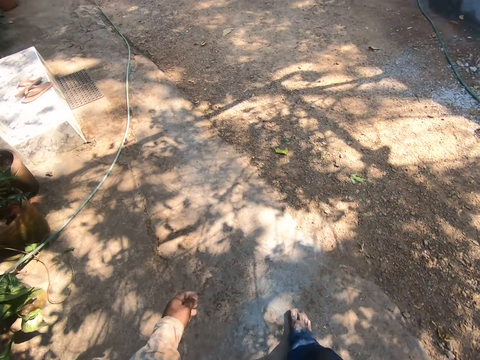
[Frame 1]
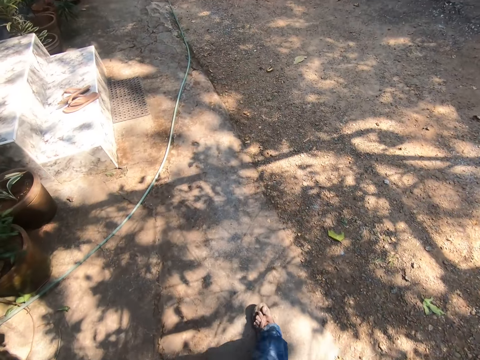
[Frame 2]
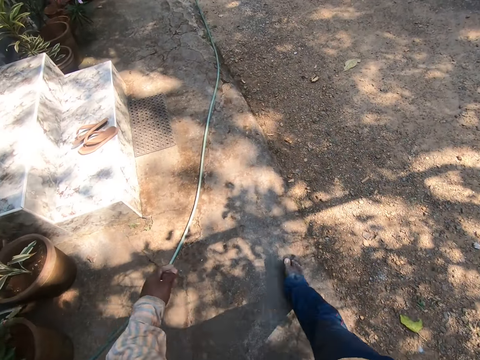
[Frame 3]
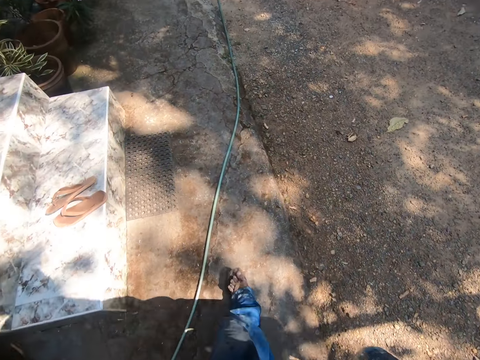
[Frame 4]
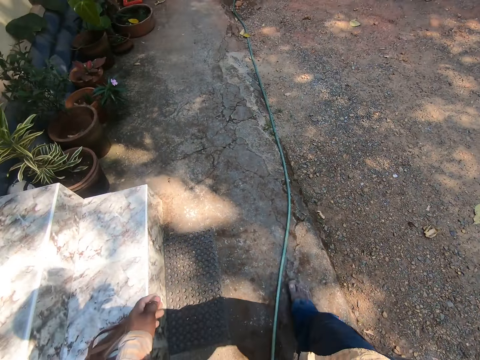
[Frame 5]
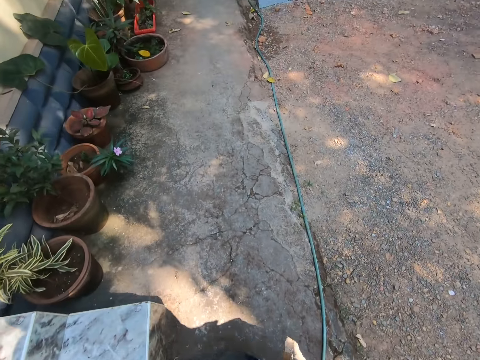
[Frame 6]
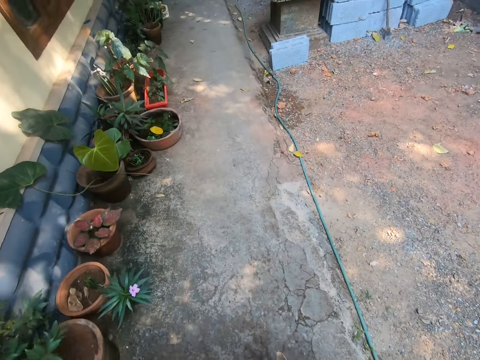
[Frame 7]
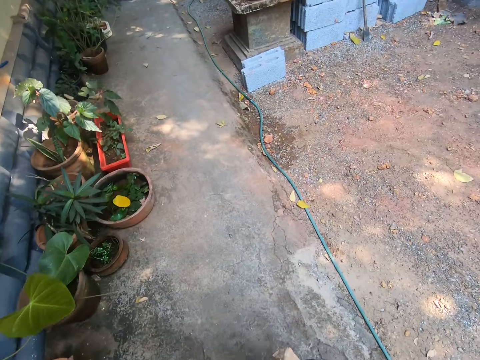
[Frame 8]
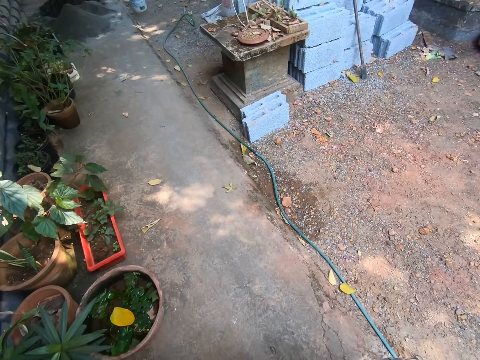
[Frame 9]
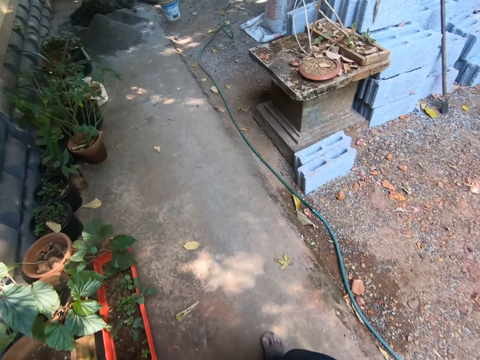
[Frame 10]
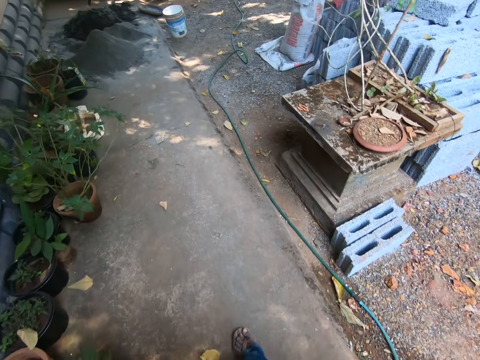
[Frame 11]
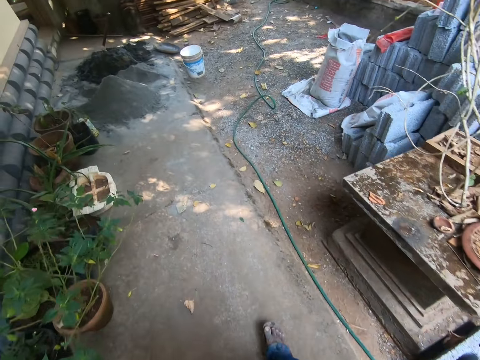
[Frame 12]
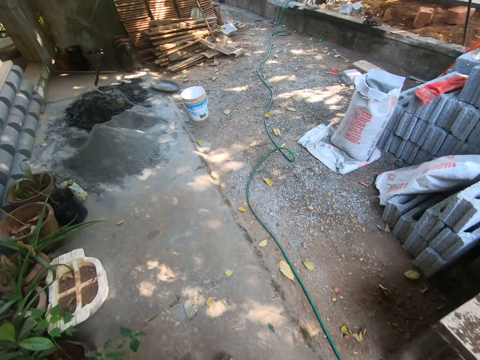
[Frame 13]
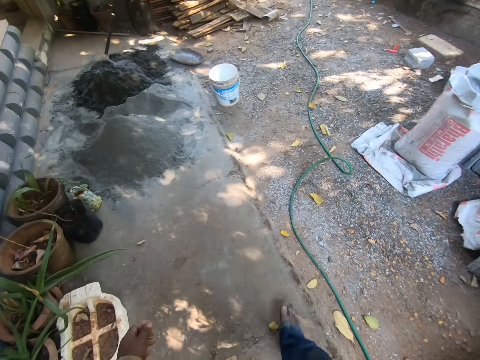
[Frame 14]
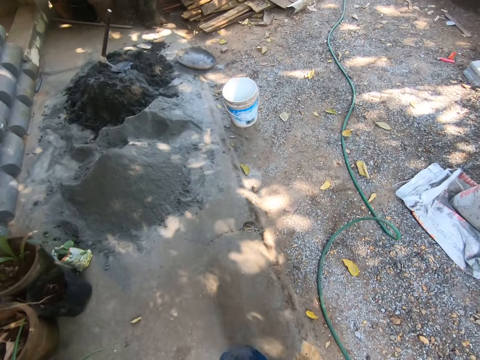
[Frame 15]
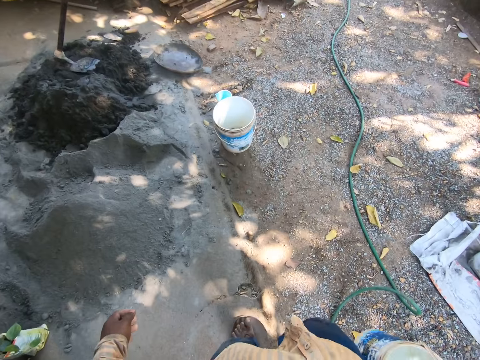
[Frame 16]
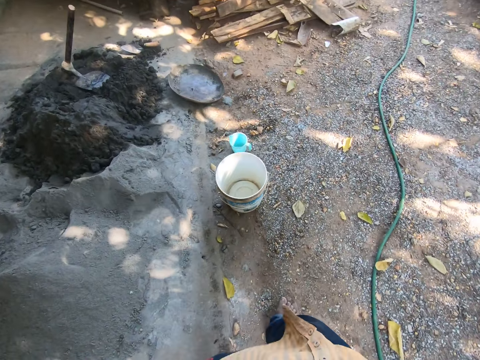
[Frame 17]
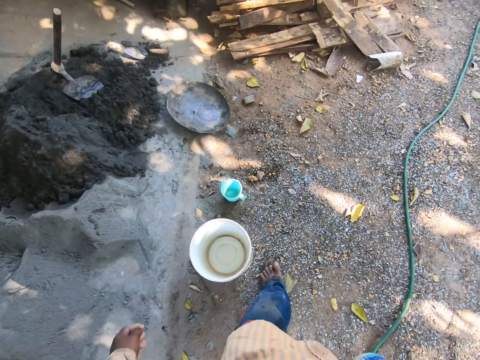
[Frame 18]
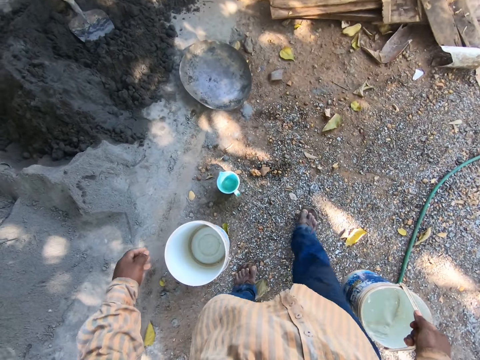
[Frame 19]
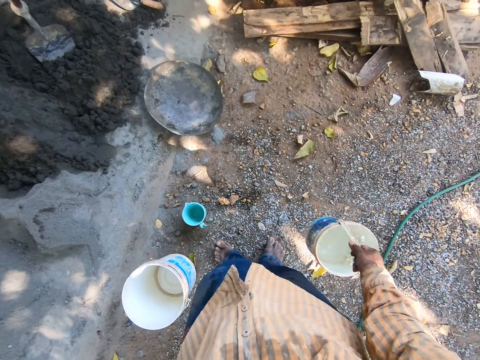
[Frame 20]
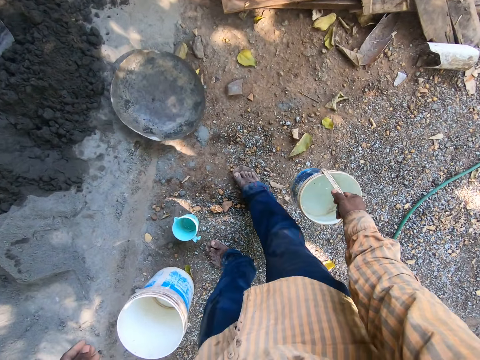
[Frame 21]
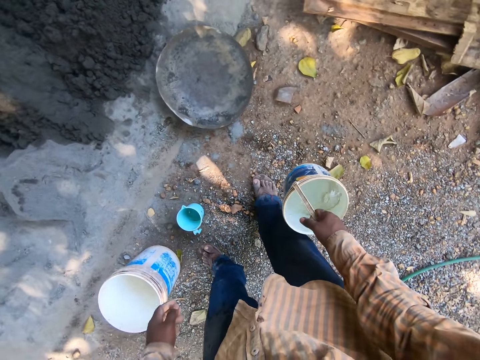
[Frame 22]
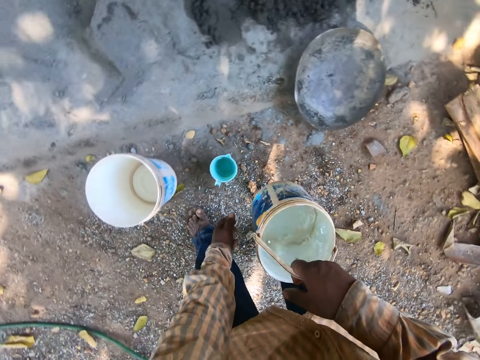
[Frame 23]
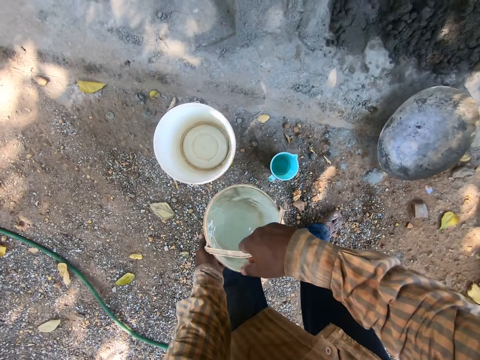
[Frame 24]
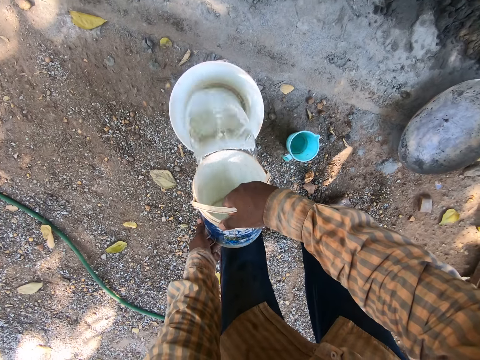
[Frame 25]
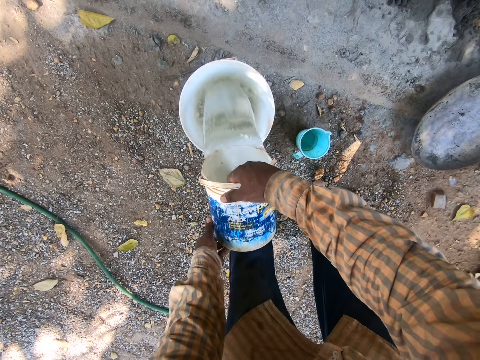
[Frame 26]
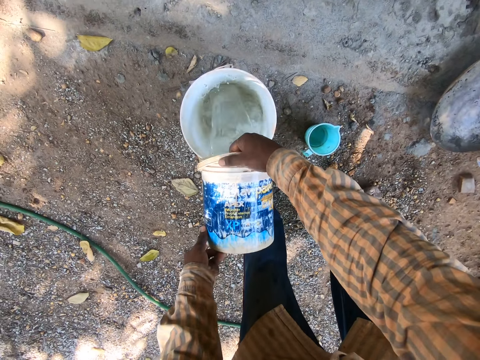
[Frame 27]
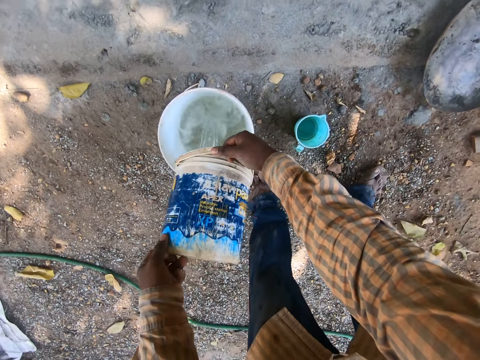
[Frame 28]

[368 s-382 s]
The camera wearer pours the water in the pail.

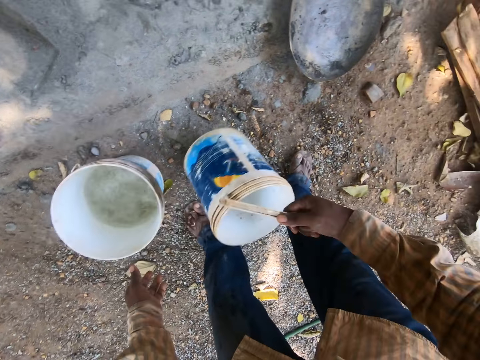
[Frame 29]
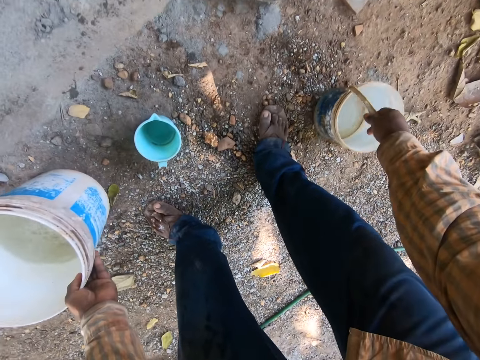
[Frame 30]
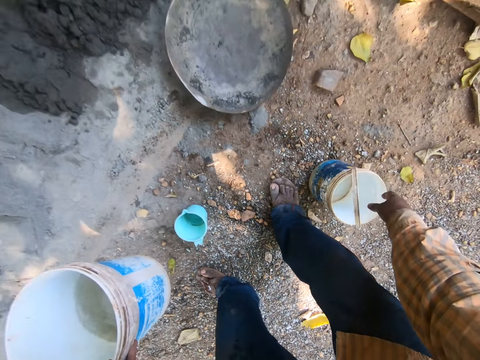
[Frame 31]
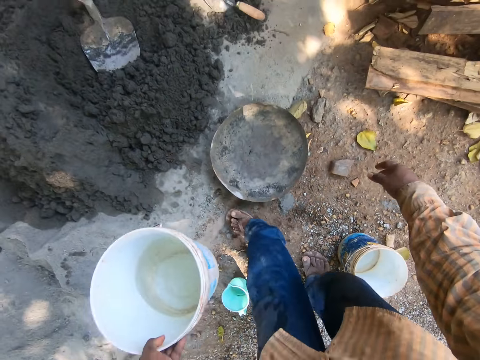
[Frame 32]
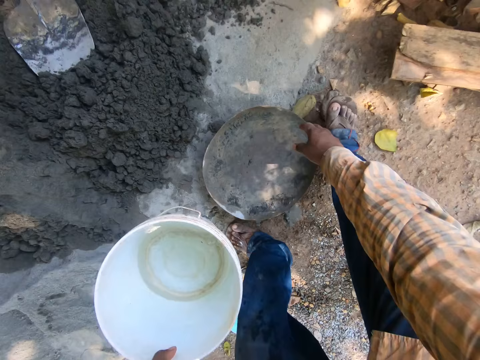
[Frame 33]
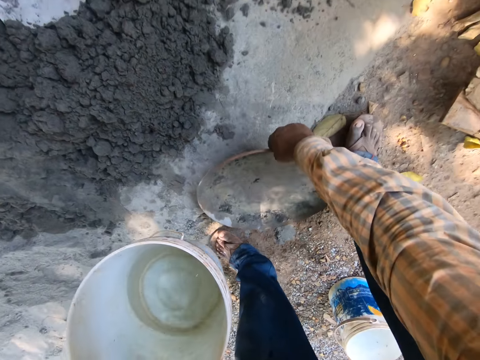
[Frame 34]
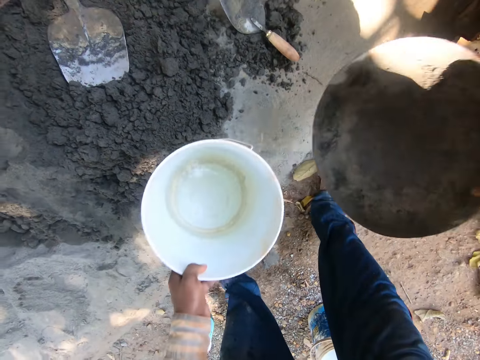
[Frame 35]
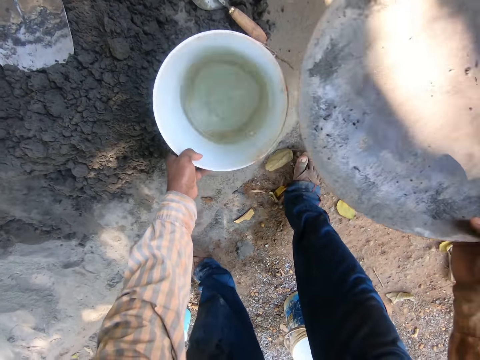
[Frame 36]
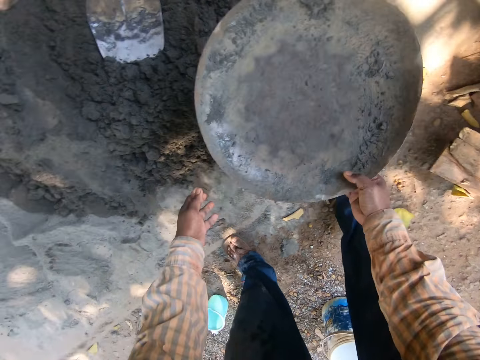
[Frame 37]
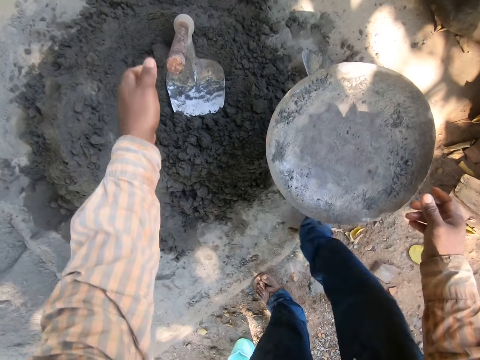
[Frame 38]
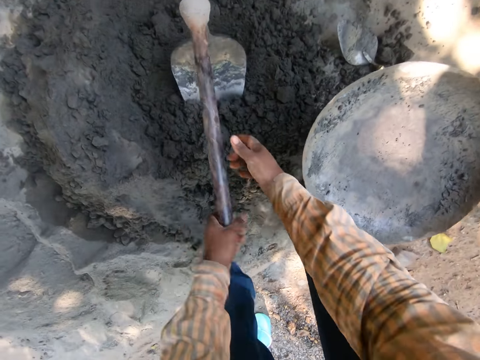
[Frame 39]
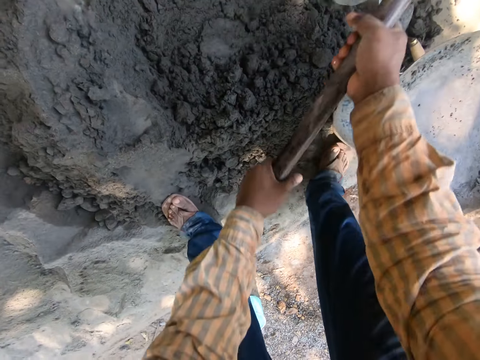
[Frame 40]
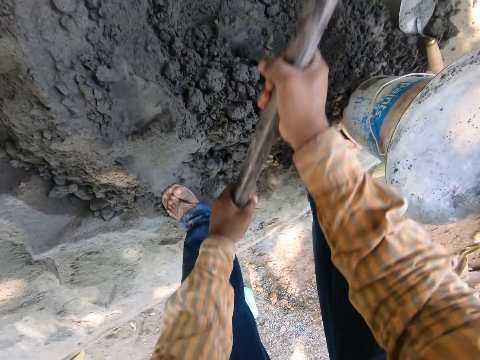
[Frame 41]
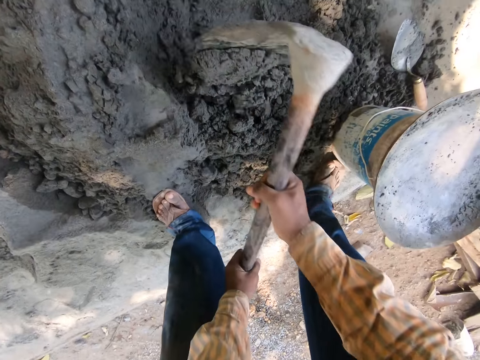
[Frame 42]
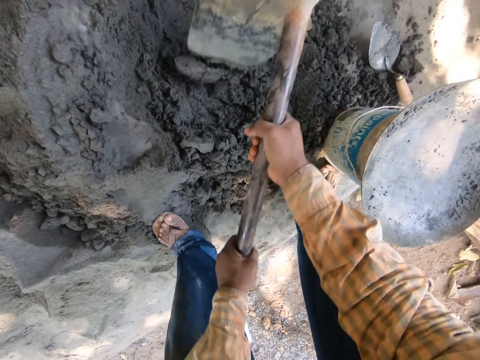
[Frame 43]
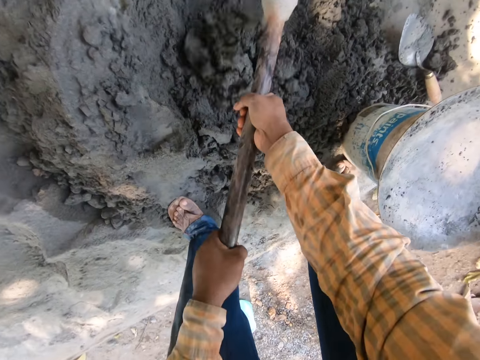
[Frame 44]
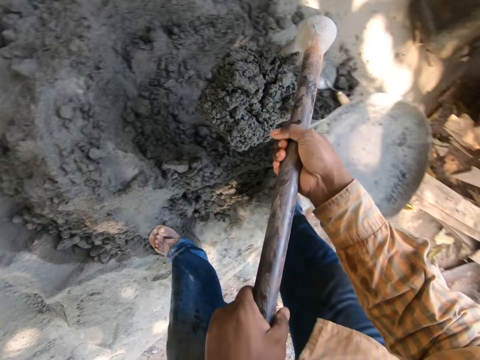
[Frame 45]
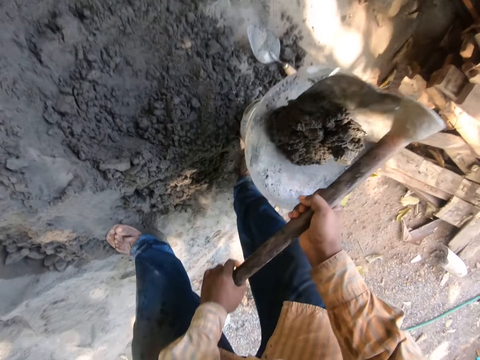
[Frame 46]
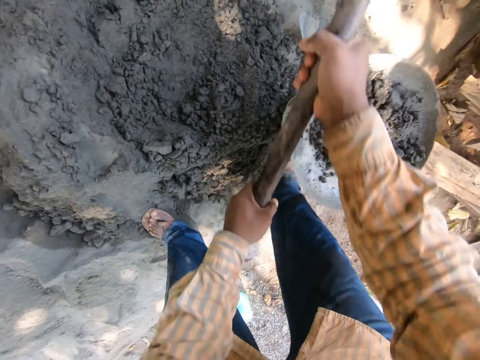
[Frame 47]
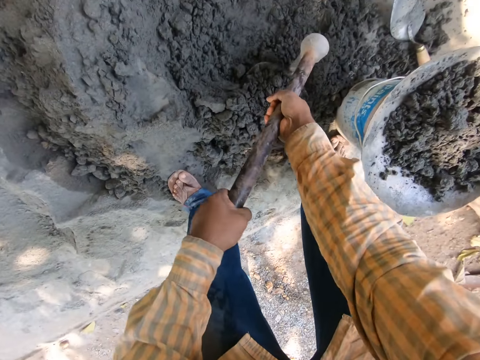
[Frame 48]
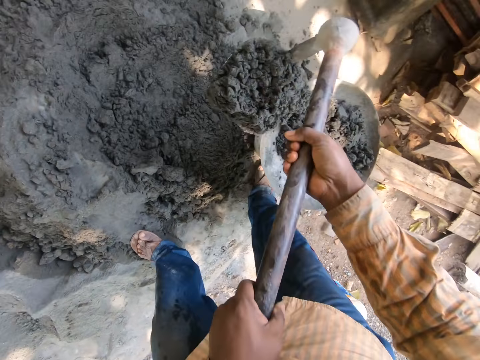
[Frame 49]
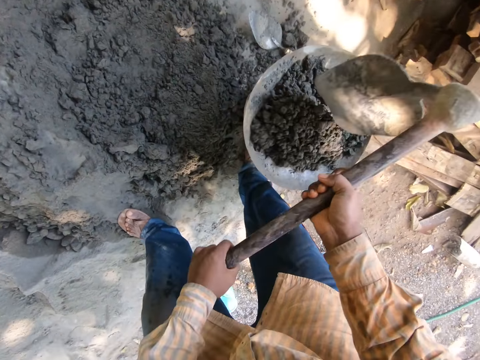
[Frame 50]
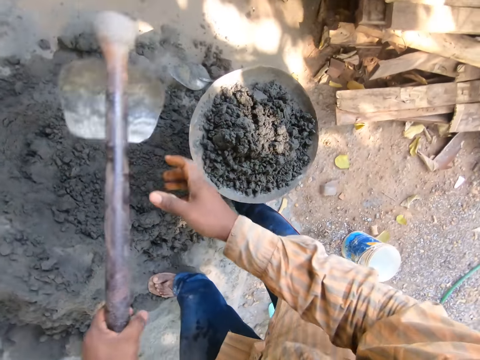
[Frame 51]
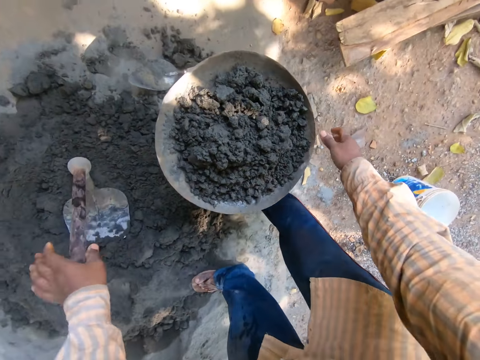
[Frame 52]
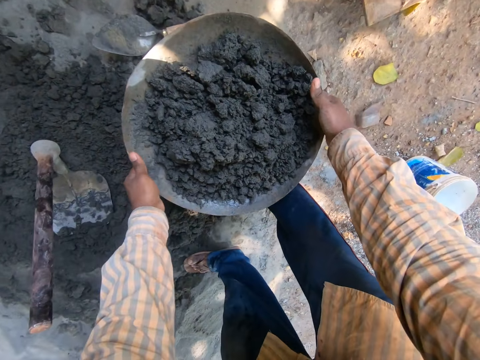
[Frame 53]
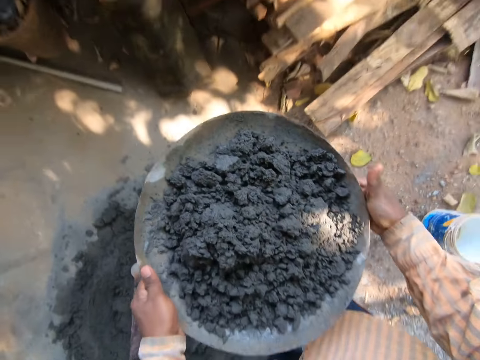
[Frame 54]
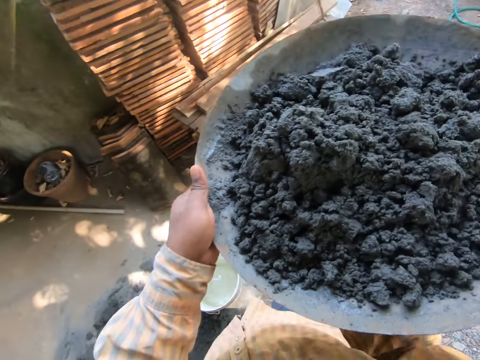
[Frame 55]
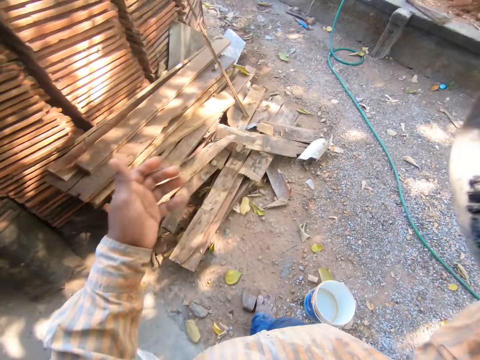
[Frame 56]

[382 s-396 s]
The camera wearer drops the paintbucket. They take the mortar pan, take the pail, and put down the pail. They put the mortar pan on the pail. They pick up the hoe. They dig the sand and mix the concrete. They scoop the concrete and put the concrete in the mortar pan. They scoop the concrete and put the concrete in the mortar pan. They put down the hoe and take the concrete.
